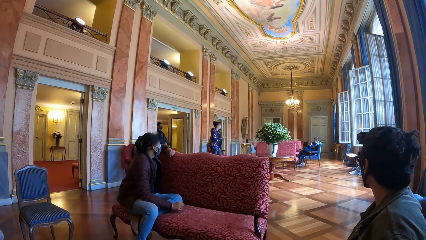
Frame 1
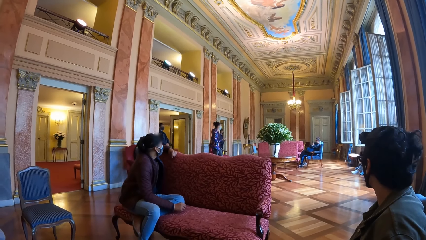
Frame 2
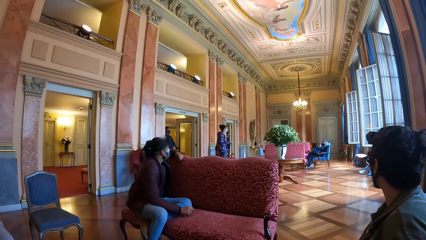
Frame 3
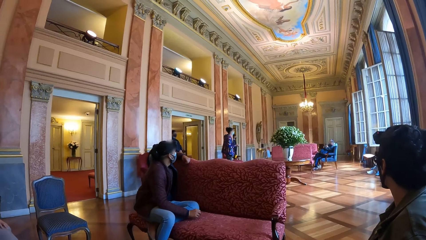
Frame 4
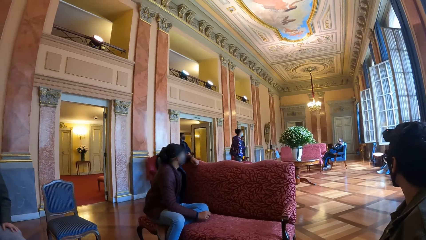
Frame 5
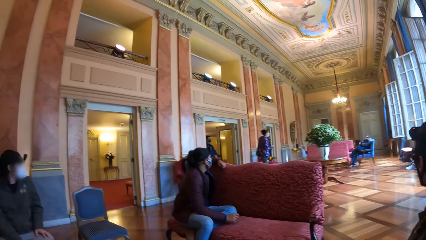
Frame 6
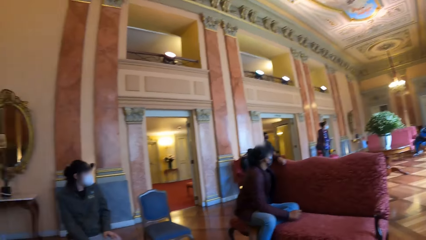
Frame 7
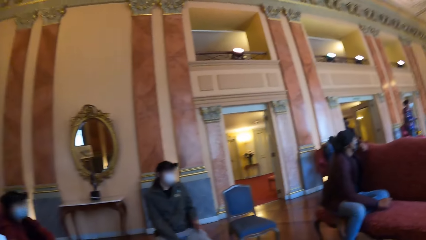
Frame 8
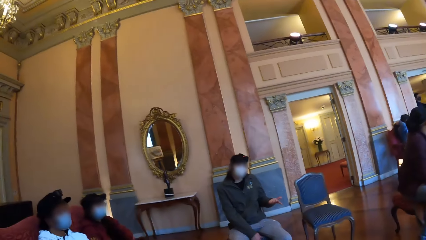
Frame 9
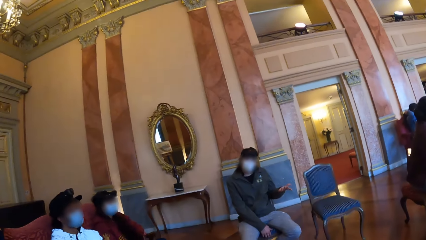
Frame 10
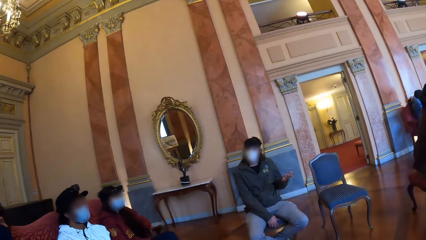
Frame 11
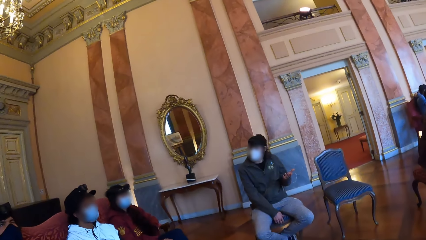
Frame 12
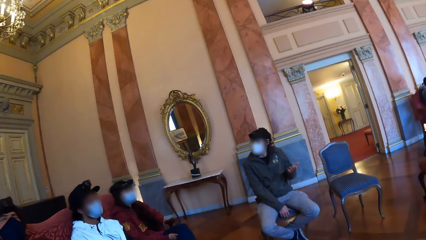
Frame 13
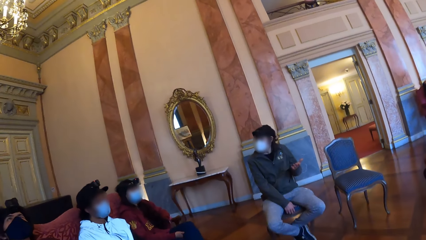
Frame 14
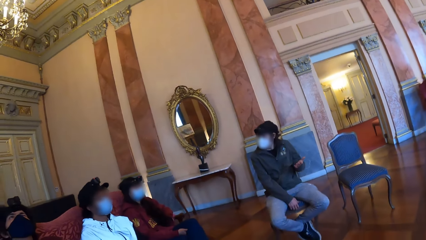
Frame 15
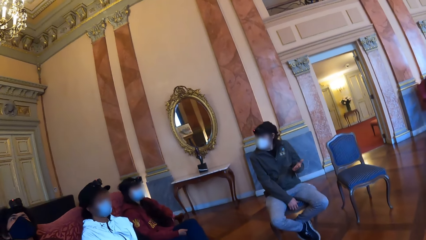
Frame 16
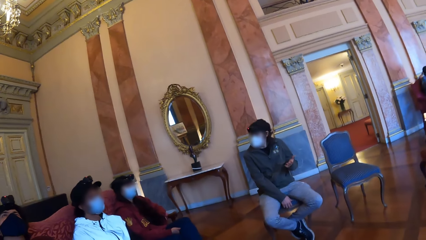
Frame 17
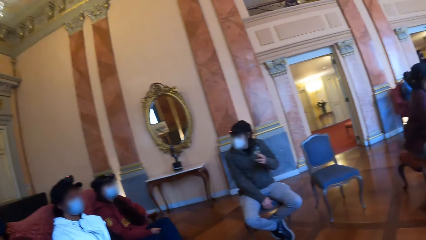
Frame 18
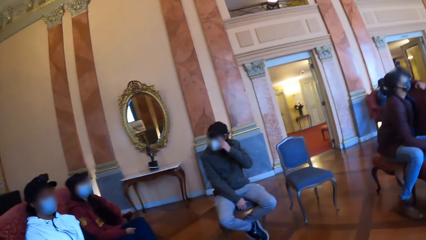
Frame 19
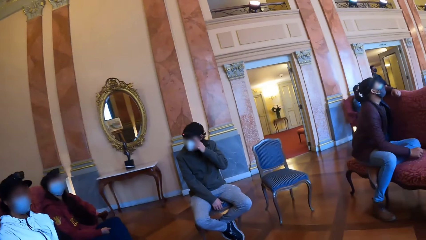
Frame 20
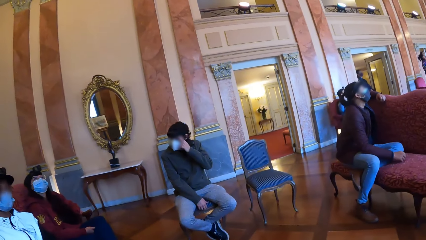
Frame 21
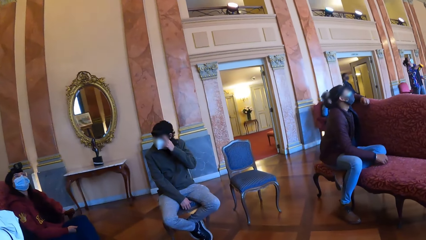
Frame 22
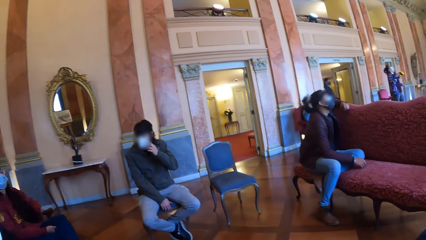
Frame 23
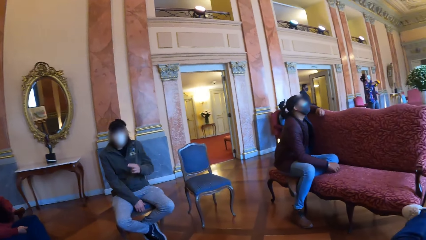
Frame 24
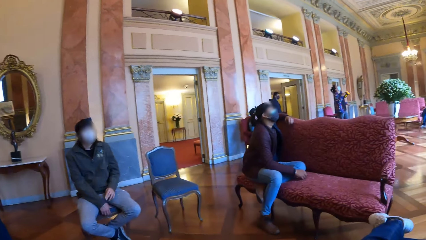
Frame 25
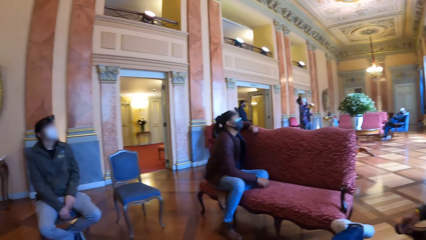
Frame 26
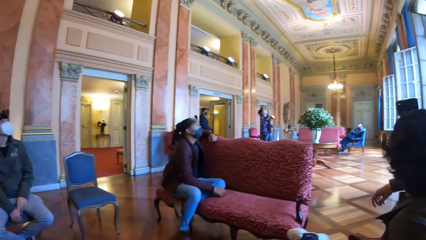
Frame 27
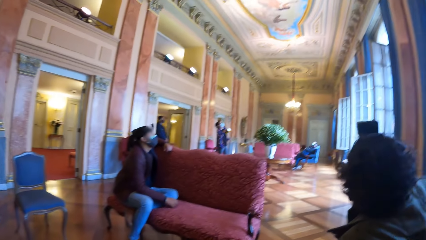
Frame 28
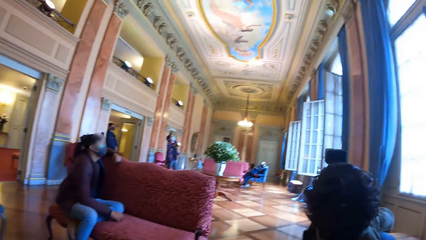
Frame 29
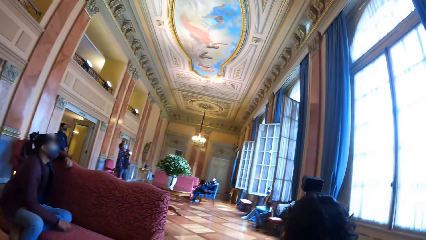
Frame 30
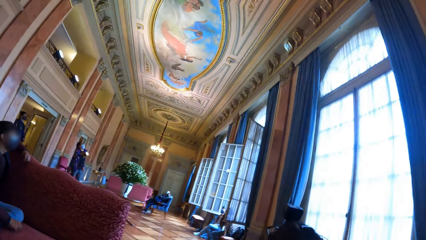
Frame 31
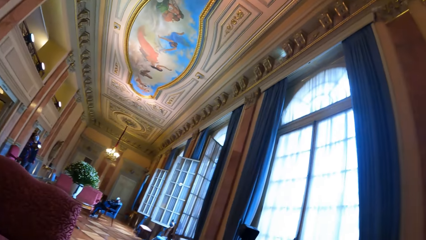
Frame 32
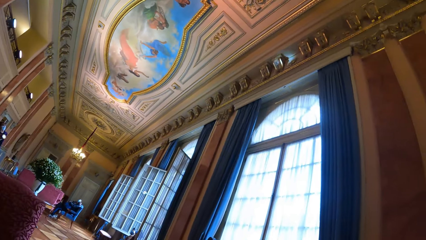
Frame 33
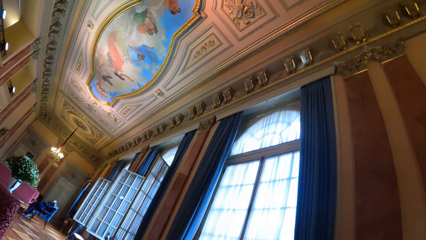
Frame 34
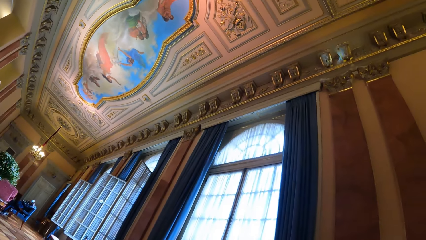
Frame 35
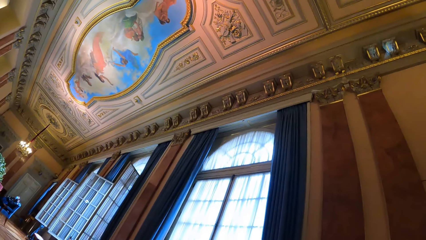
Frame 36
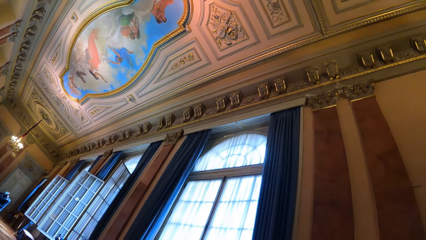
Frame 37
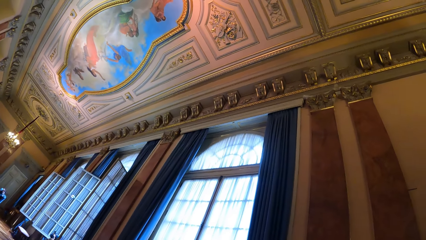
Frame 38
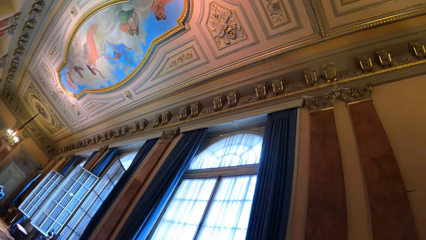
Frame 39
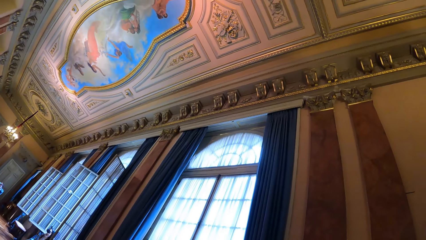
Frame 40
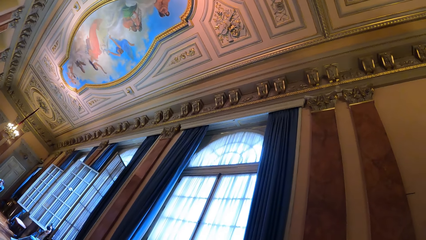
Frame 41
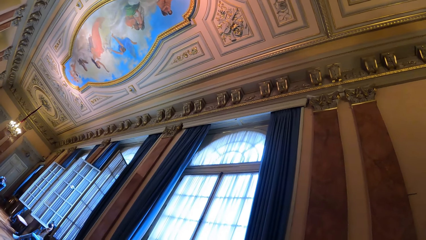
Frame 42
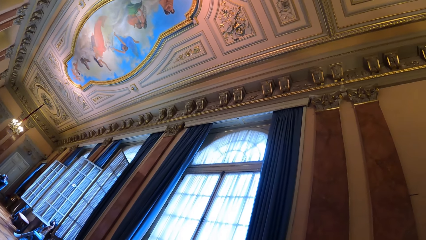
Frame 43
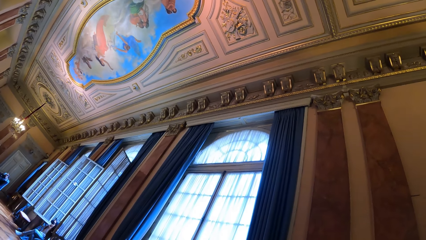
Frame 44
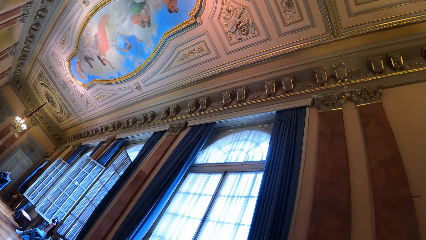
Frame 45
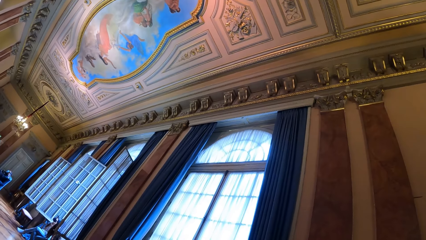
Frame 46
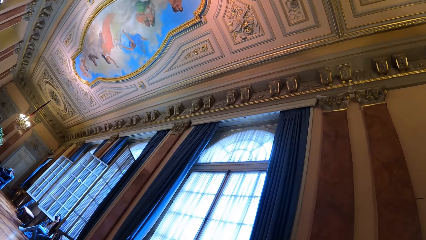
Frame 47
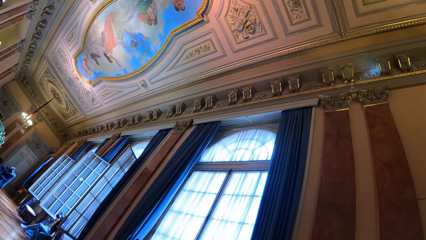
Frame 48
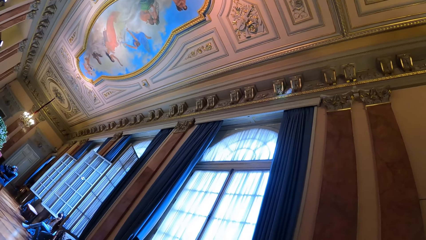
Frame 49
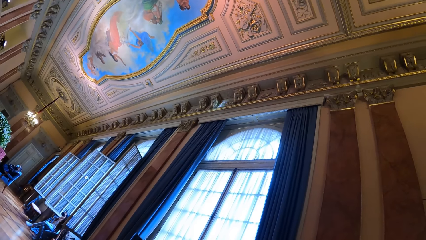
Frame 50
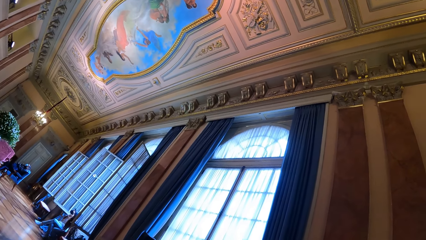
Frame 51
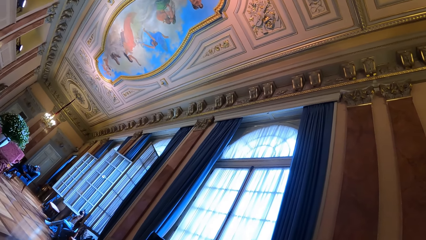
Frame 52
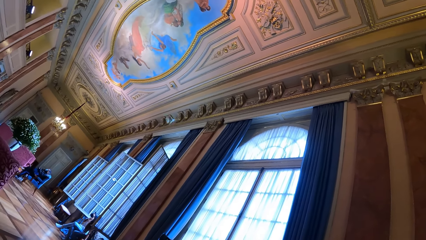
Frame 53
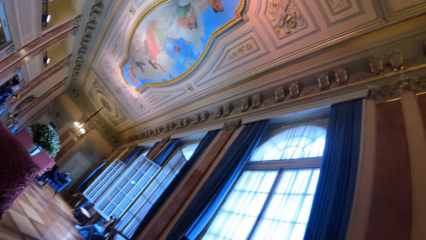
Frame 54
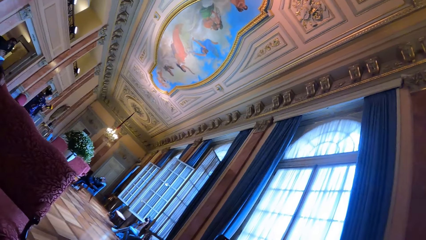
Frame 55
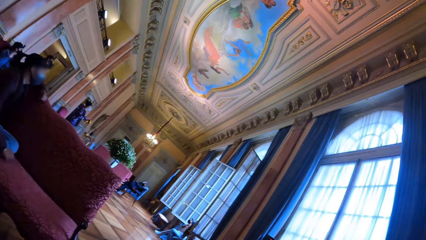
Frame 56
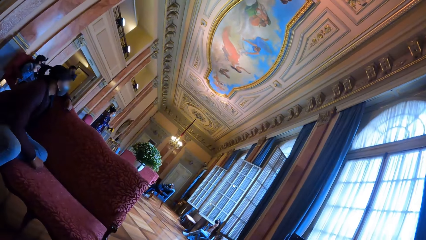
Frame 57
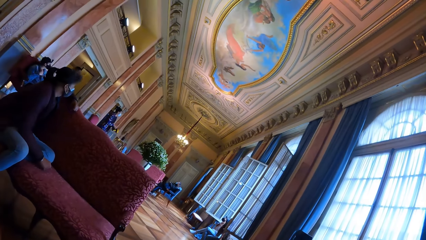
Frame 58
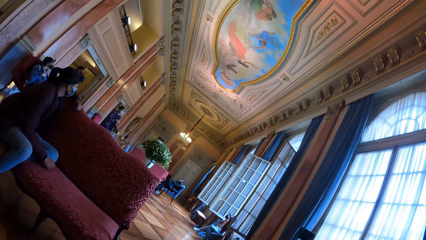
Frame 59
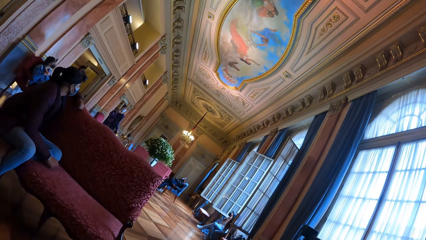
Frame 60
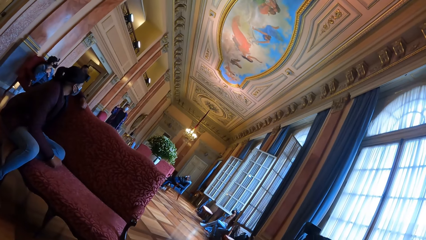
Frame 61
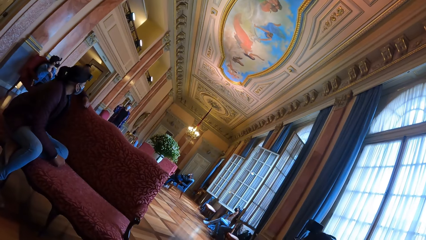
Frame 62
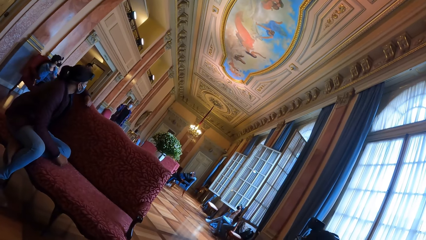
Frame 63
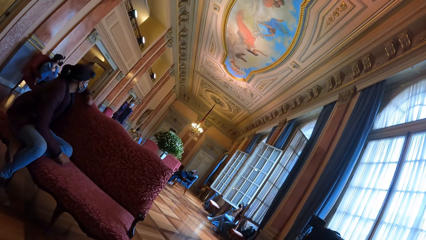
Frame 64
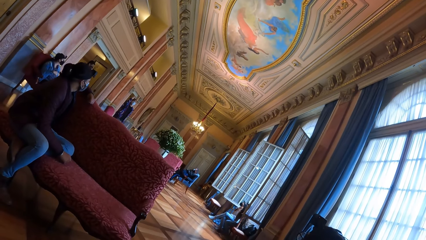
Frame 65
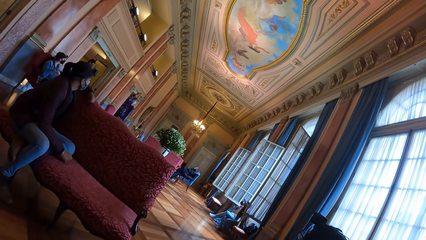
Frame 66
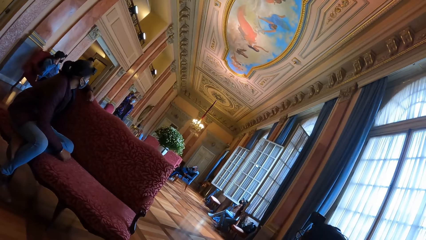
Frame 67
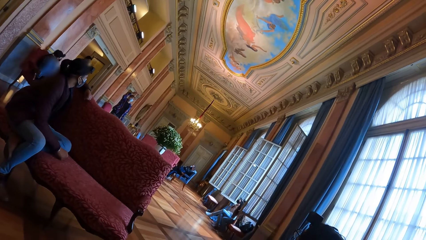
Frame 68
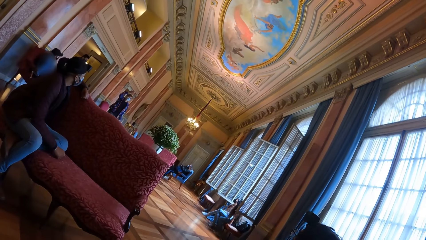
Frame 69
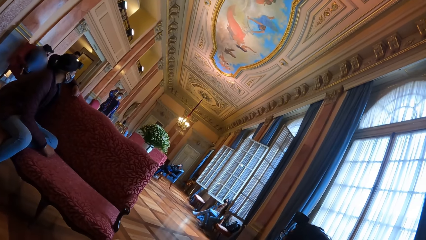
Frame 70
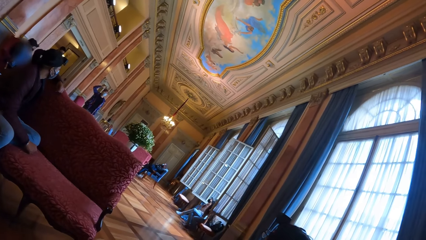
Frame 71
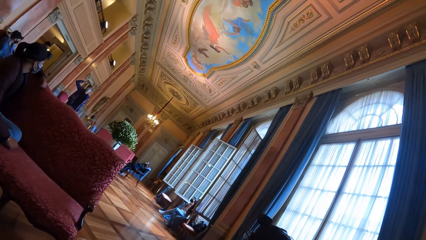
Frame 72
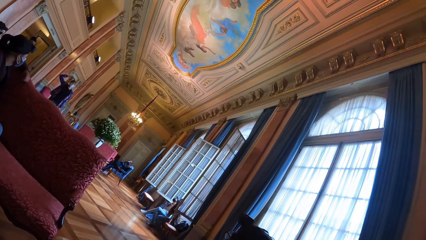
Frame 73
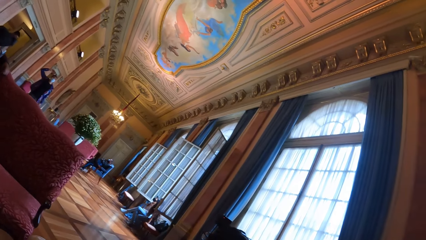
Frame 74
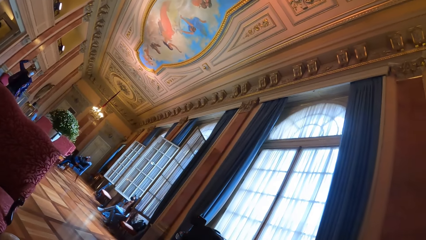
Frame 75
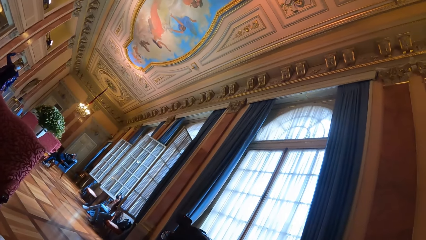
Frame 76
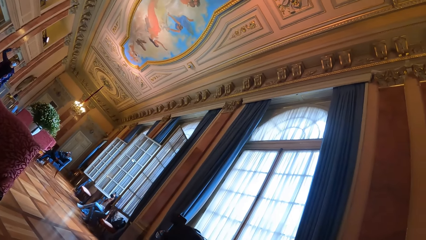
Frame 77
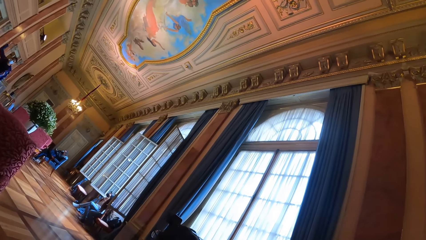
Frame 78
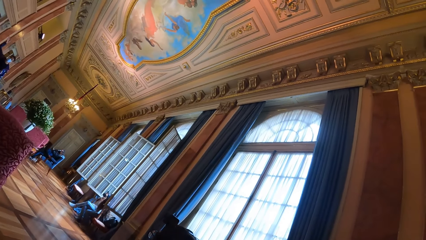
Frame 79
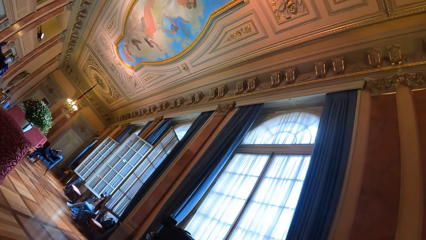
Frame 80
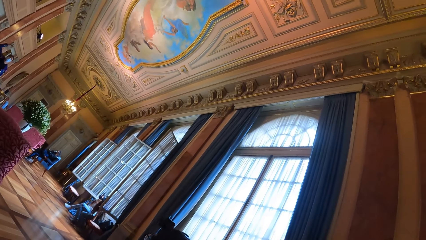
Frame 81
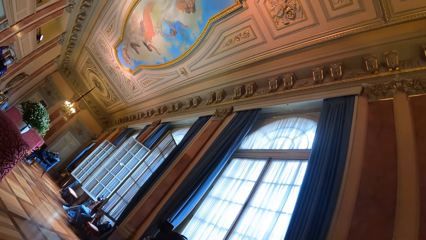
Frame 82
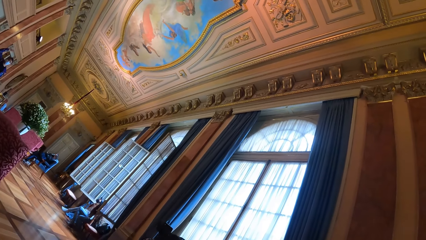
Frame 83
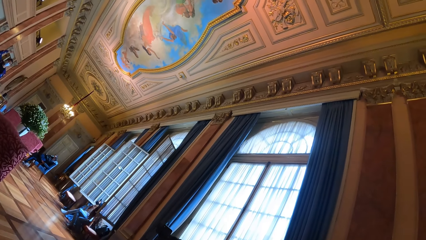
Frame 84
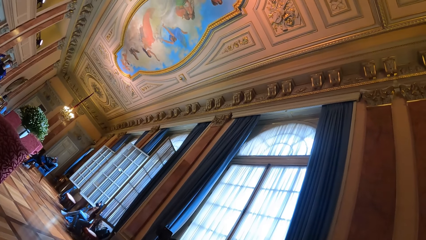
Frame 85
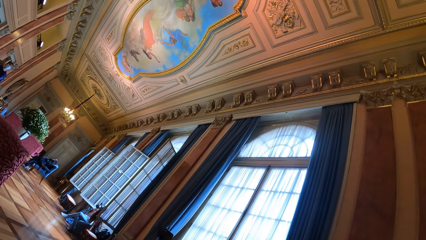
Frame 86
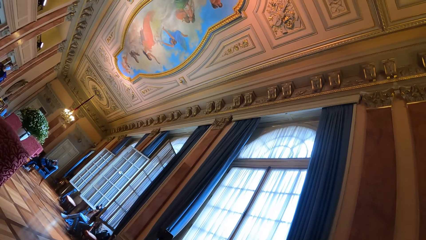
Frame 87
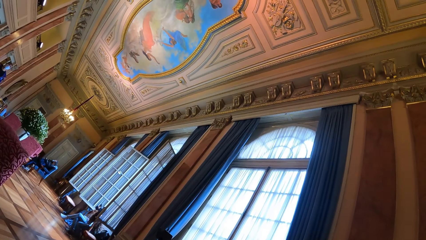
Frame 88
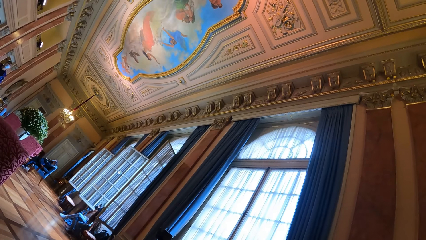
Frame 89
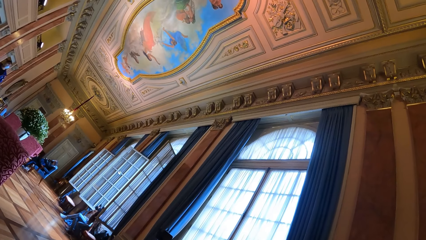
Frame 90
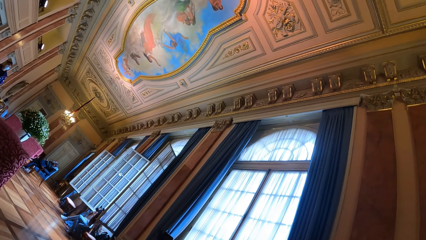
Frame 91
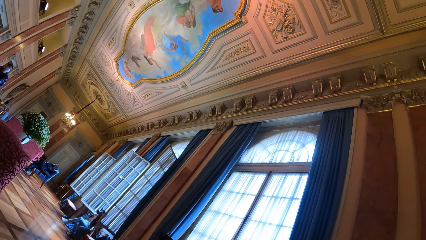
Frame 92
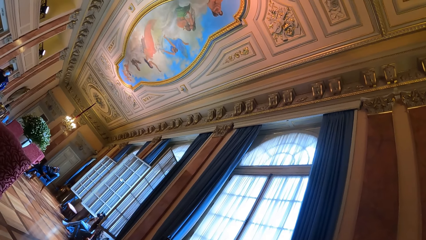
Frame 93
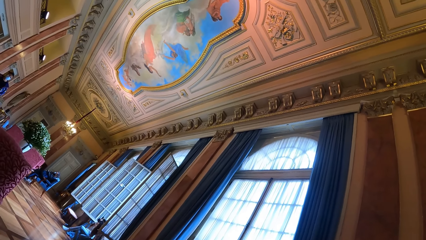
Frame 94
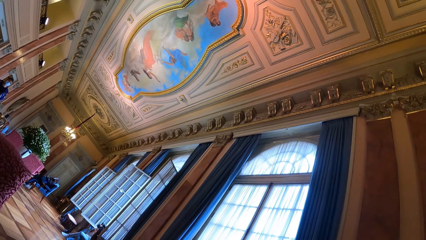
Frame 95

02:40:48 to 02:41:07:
The camera wearer looks at colleagues. A woman interacts with another woman. The camera wearer looks at art on the wall. A third woman points the torch around the museum's wall with her right hand. The third woman interacts with the camera wearer and the group of people.
